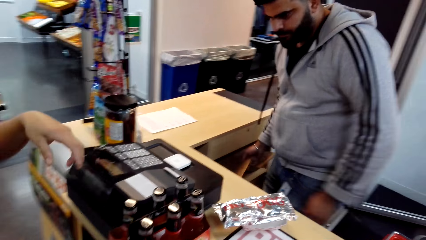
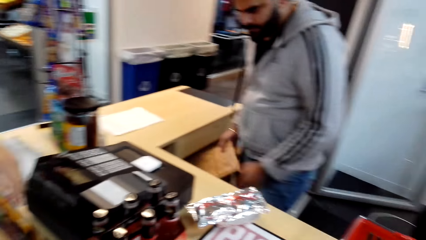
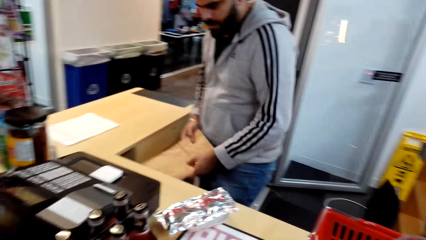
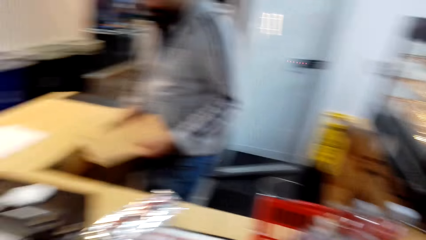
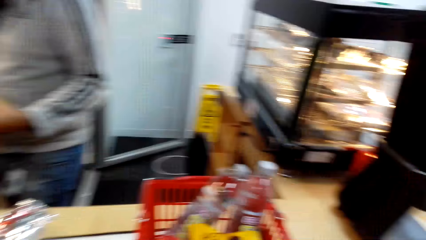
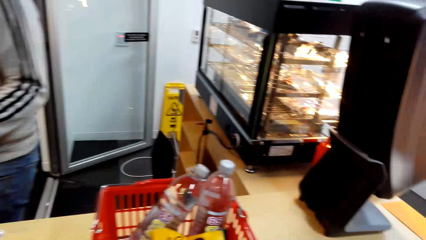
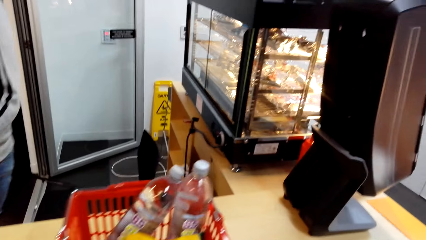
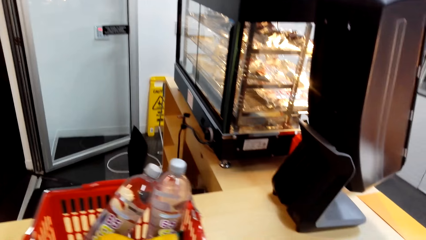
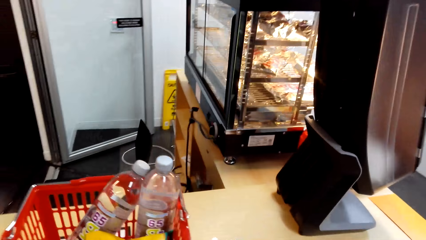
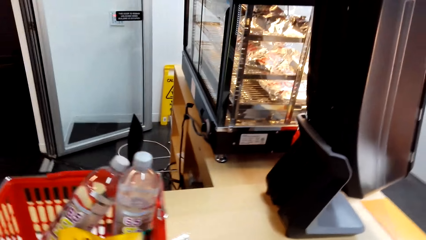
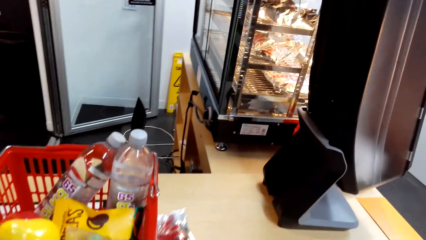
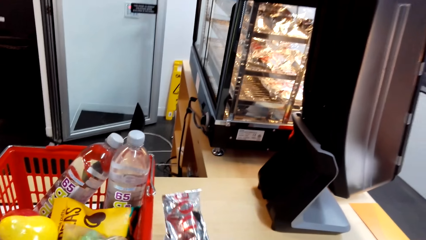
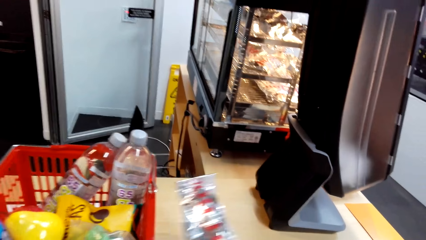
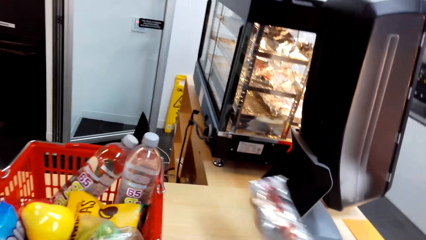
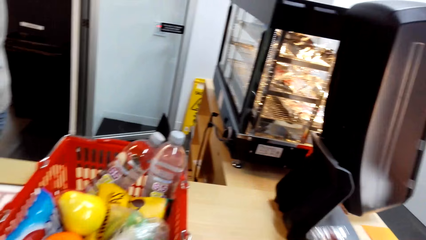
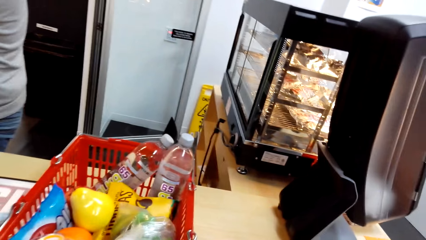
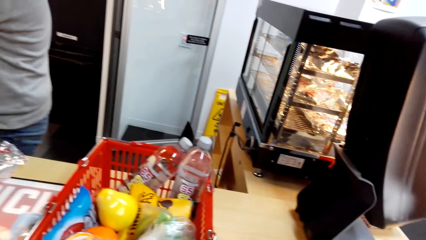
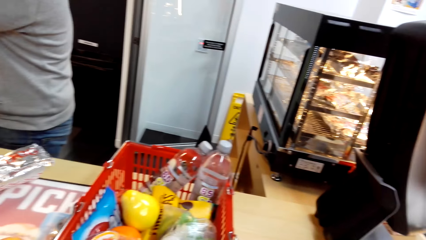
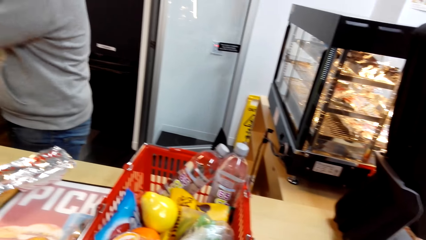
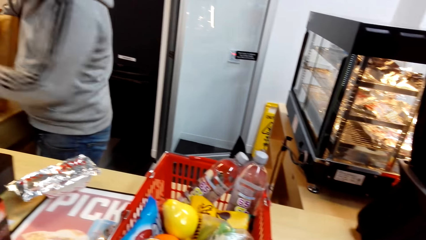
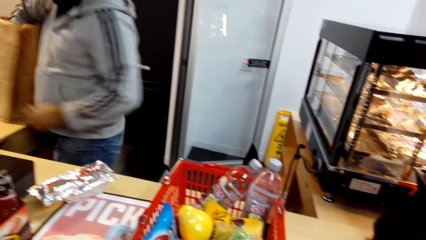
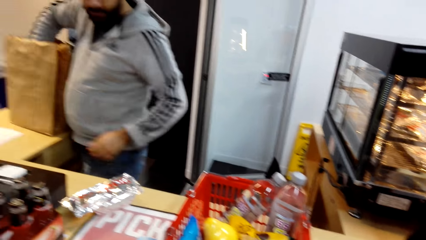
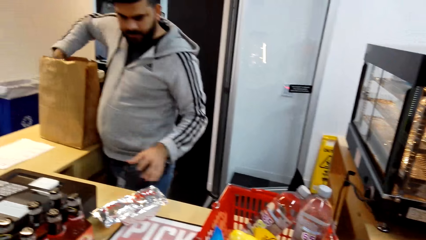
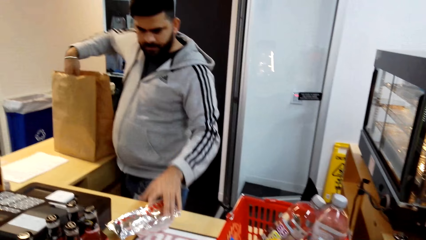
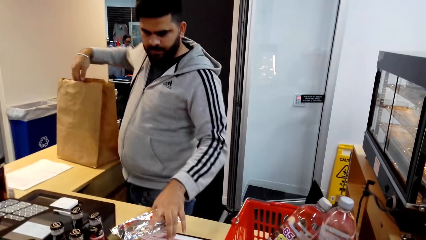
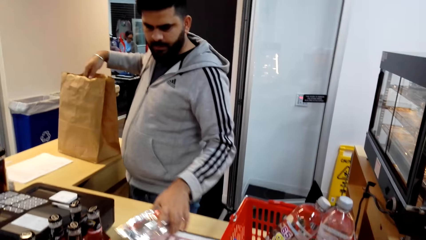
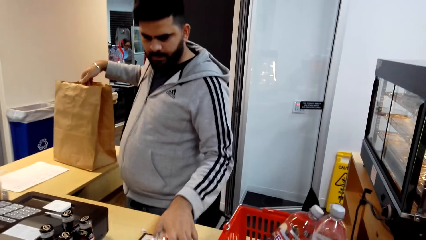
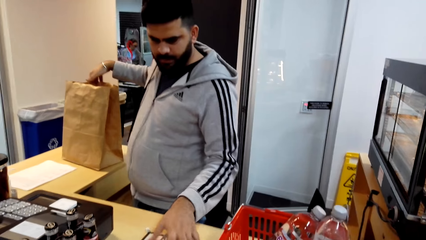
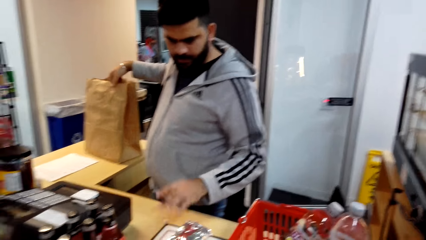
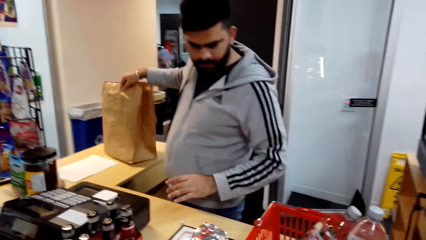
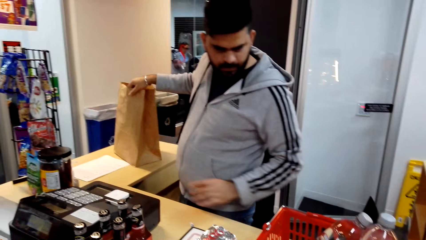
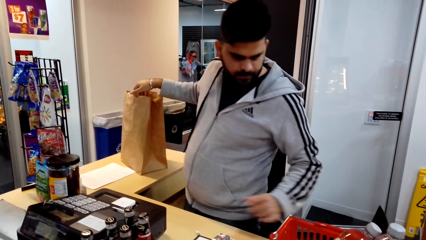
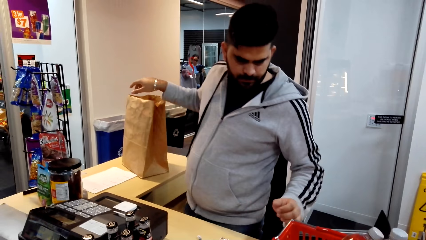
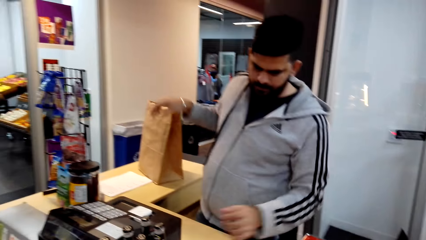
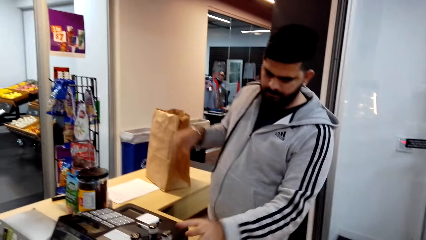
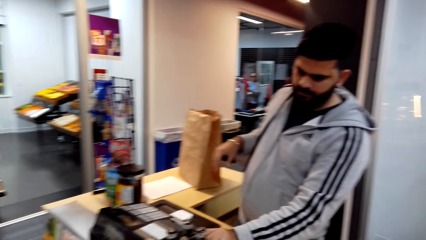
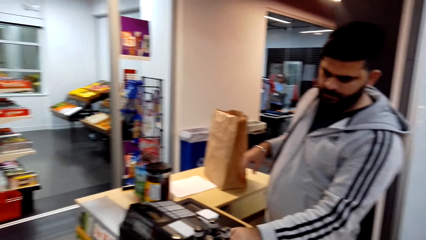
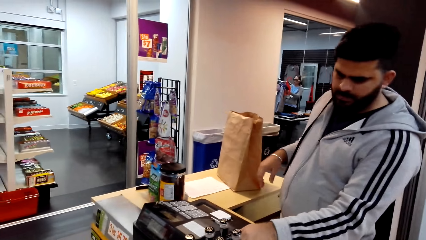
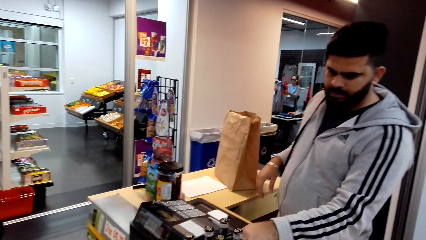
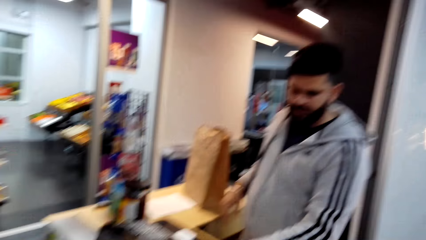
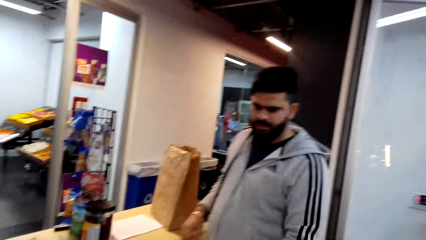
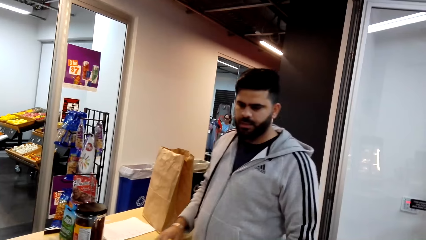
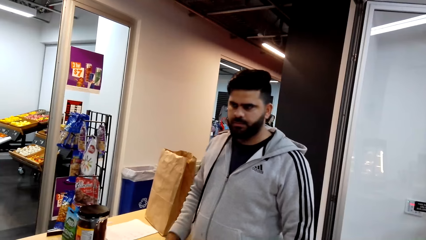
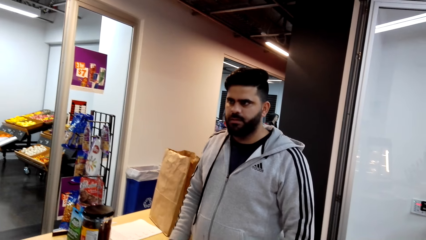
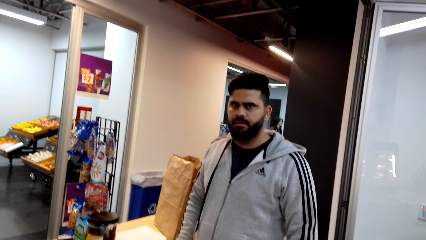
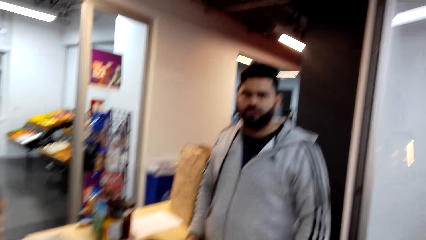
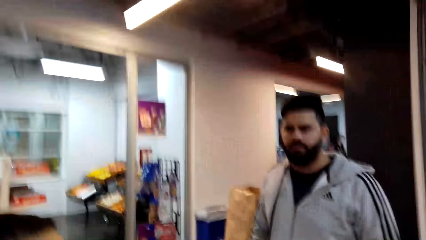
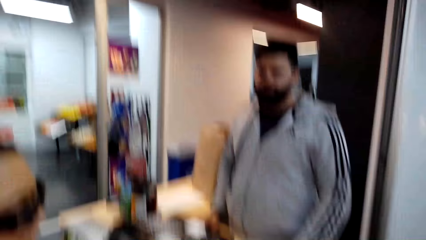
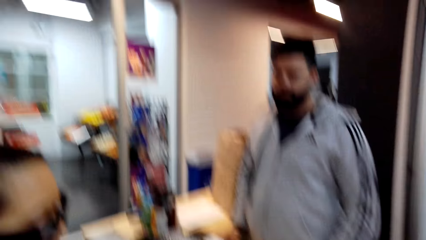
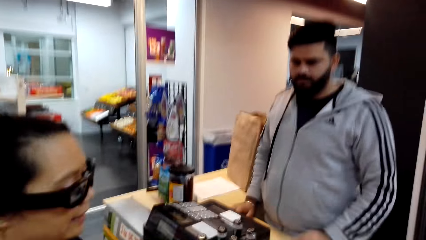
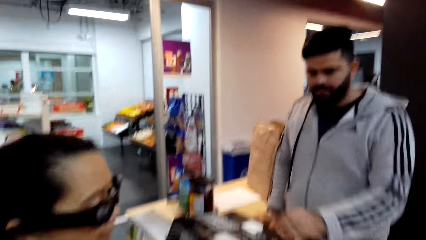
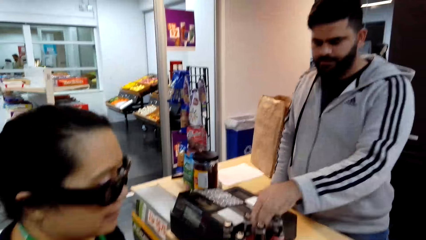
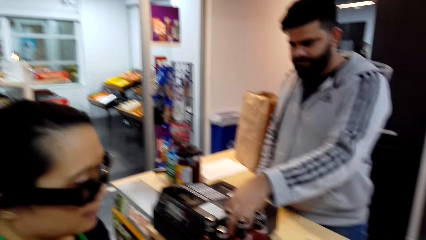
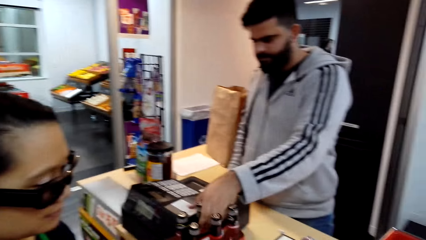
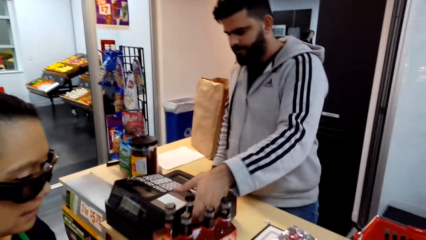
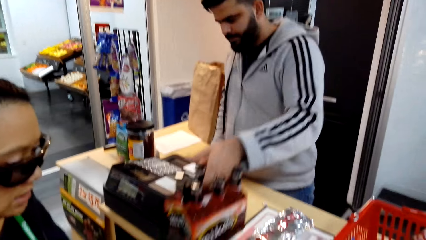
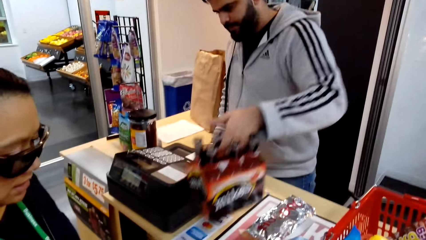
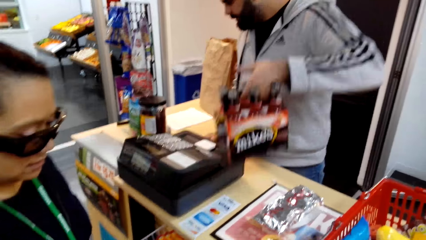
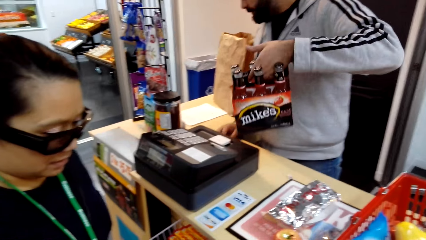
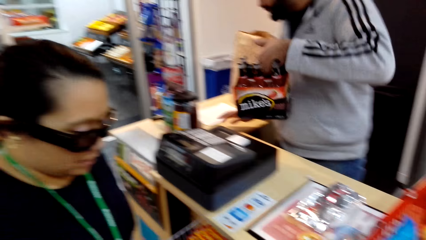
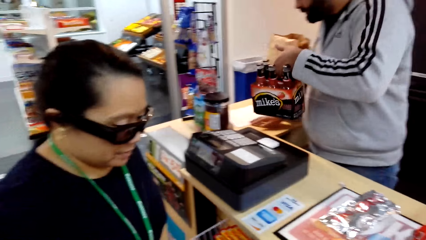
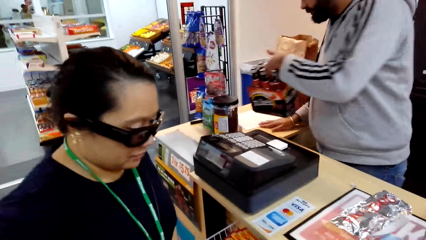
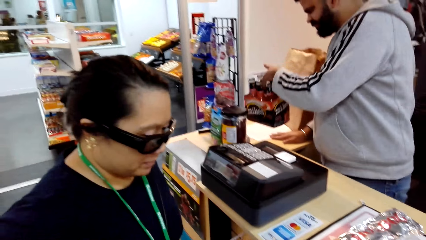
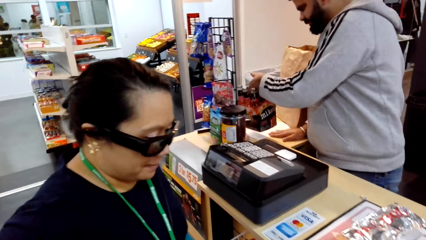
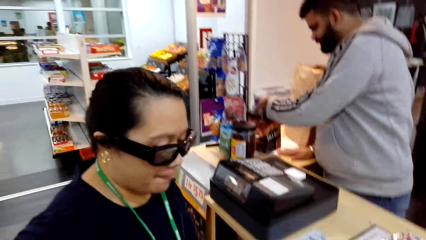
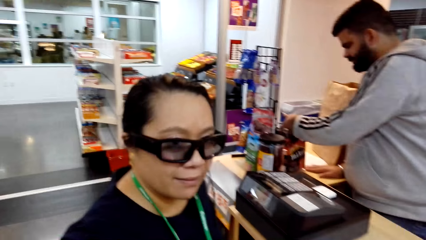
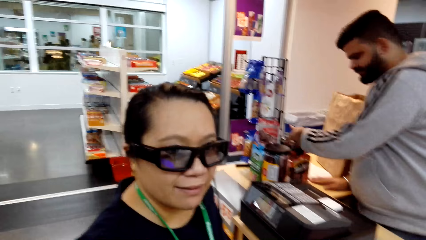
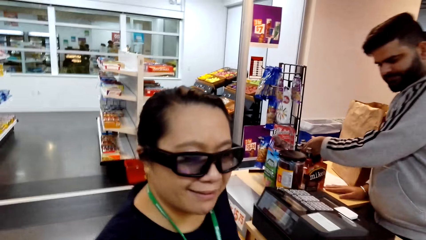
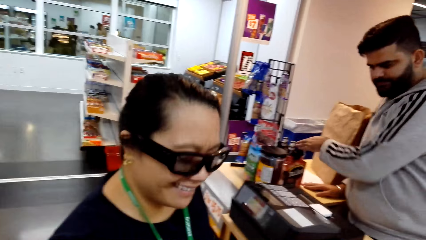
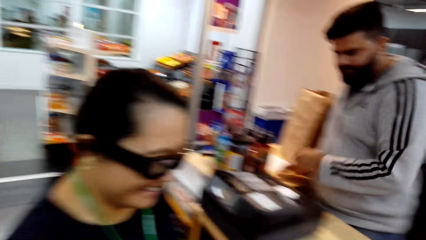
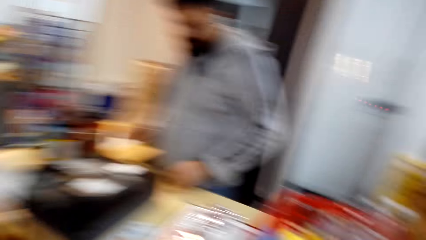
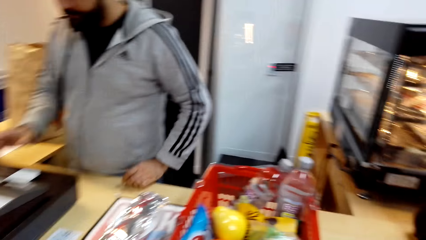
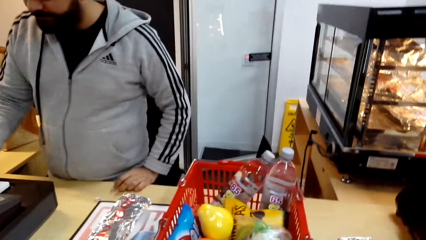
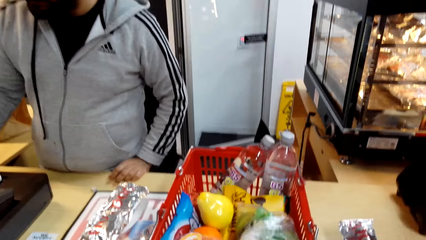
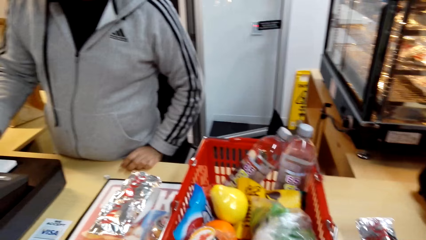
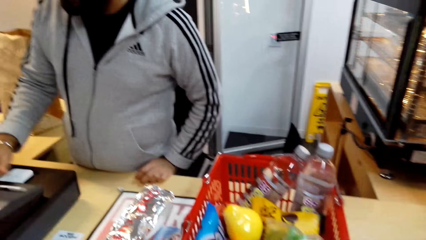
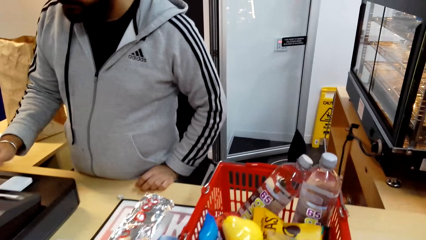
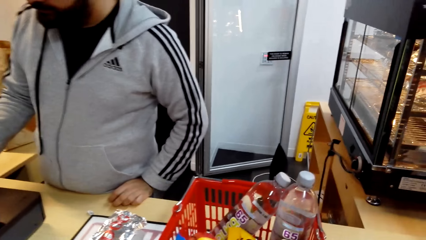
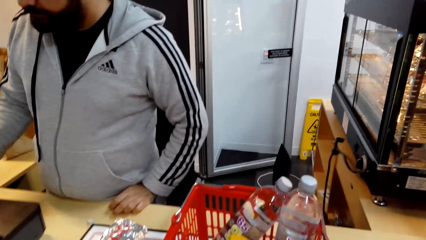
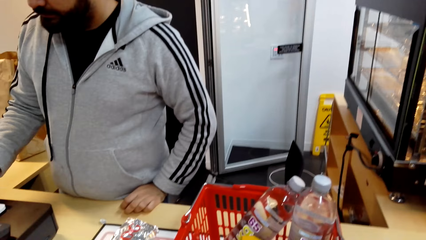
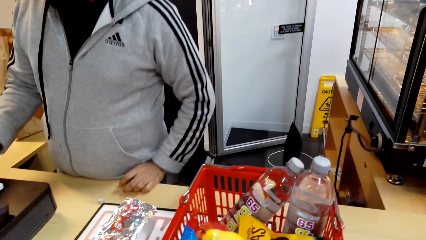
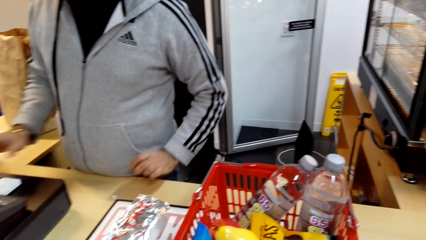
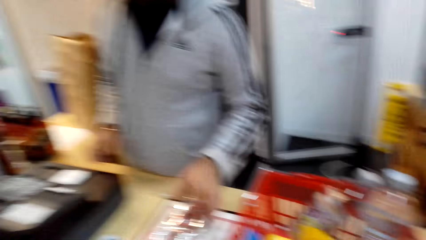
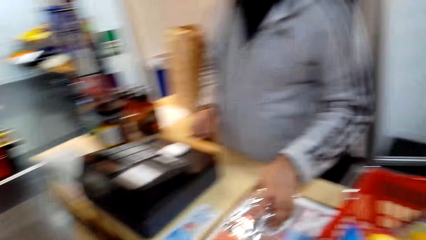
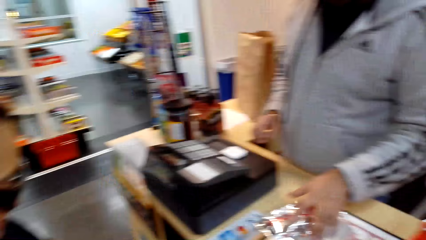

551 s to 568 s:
A woman talks to the camera wearer. A cashier picks up a package bag. The cashier talks and holds a paper bag with his both hands. The camera wearer looks around. They pick the hot dog from the counter and look at something. Another cashier removes his right hand in the paper bag. The other cashier packs the goods in the package bag. He touches the foil of something with his left hand and touches the six pack of beer with his left hand. Another woman talks to the camera wearer. The other cashier talks. The other woman talks to the other cashier. The other cashier carries the drink from the counter. The other woman talks to the other cashier again. The other cashier picks up the six pack of beer with his left hand. The other woman laughs. The other cashier puts the six pack of beer or soft drinks on the other counter. The camera wearer looks around. The other cashier touches the sale machine button with his right hand.
